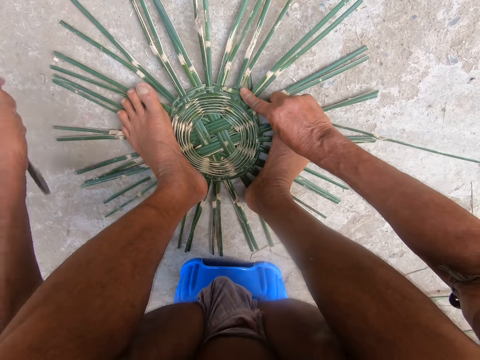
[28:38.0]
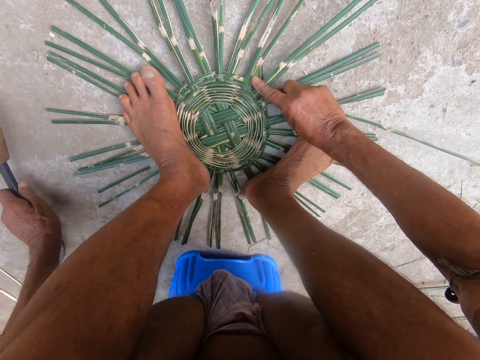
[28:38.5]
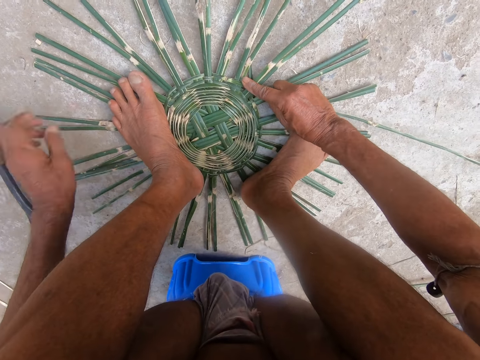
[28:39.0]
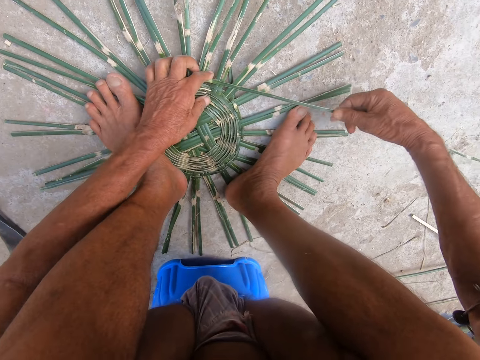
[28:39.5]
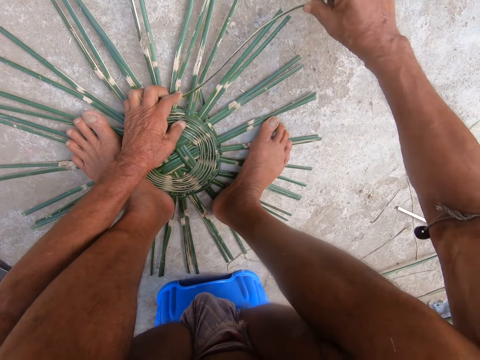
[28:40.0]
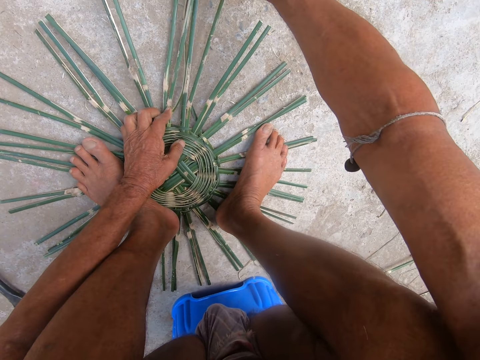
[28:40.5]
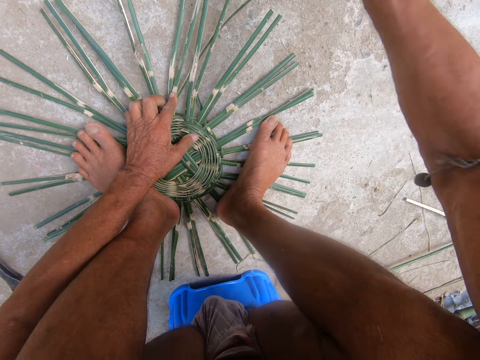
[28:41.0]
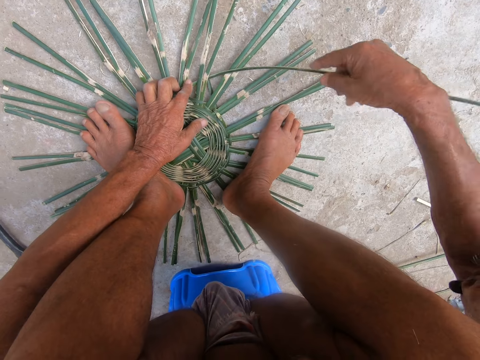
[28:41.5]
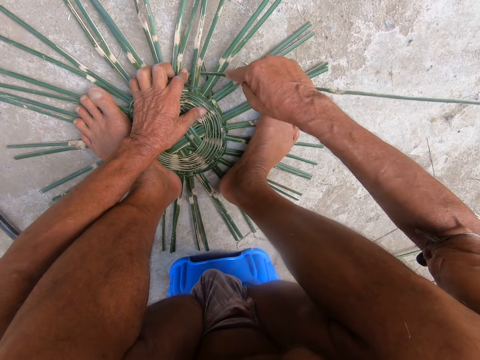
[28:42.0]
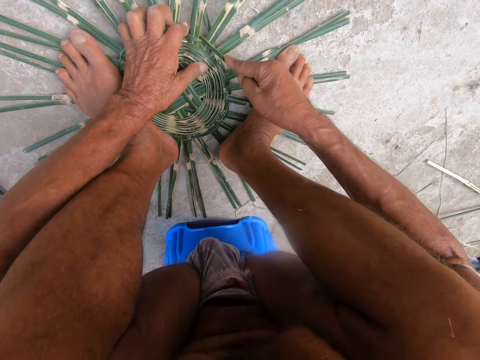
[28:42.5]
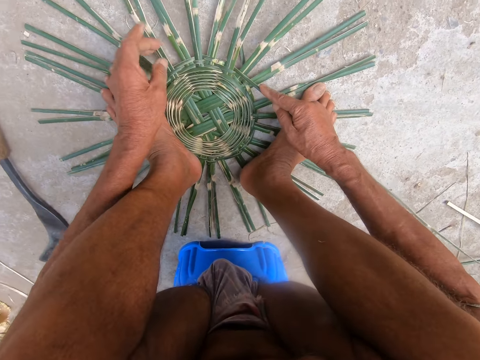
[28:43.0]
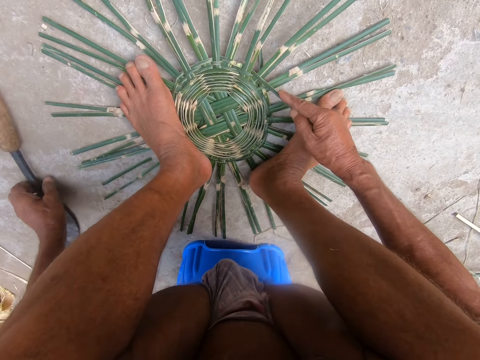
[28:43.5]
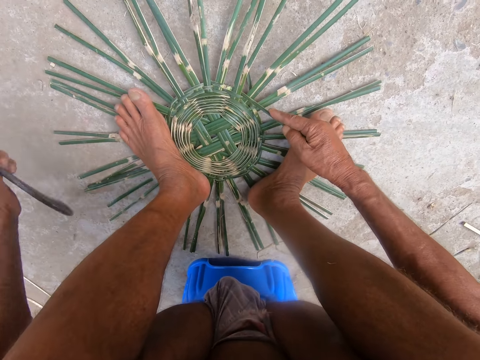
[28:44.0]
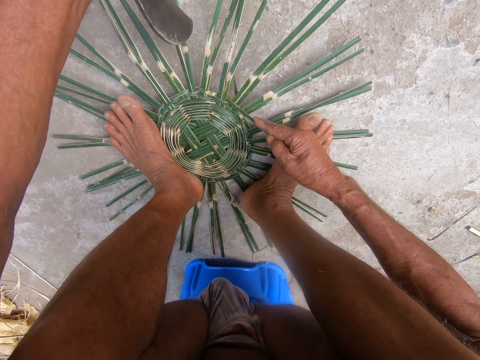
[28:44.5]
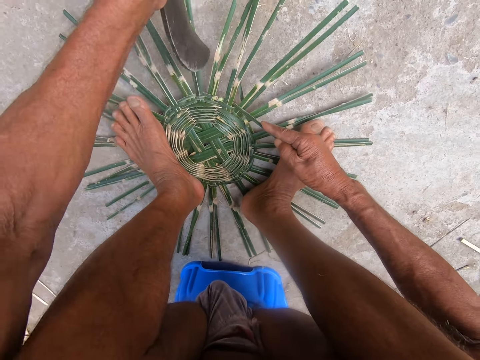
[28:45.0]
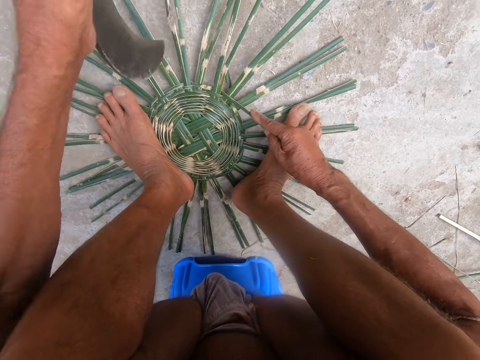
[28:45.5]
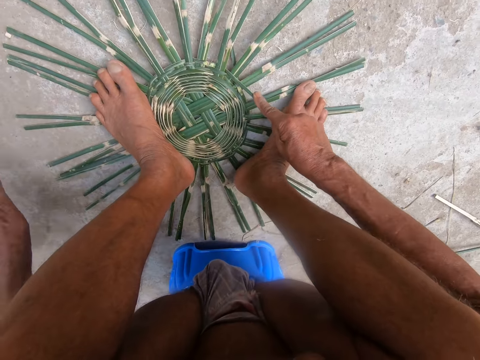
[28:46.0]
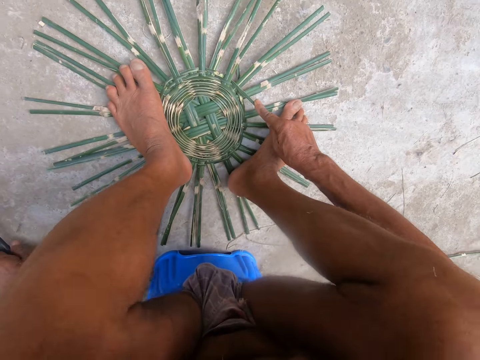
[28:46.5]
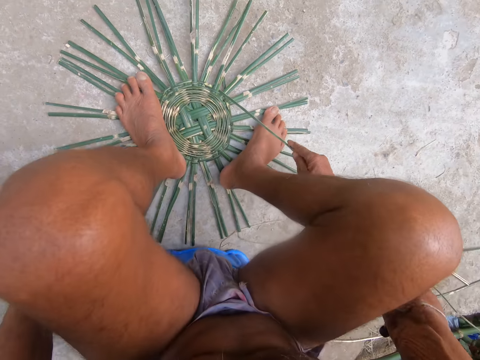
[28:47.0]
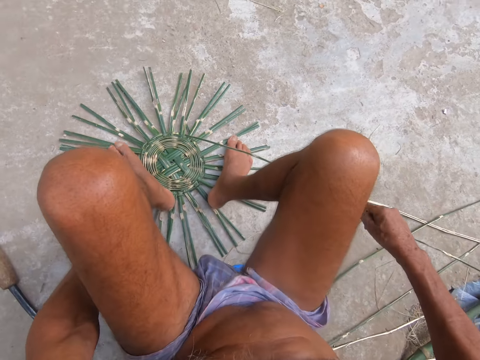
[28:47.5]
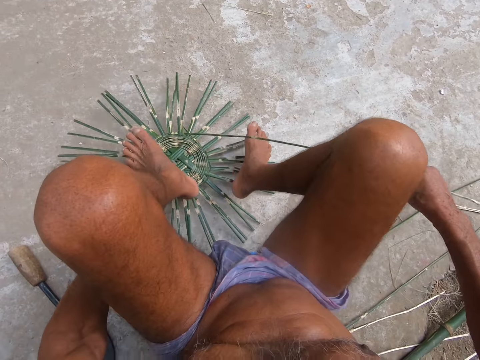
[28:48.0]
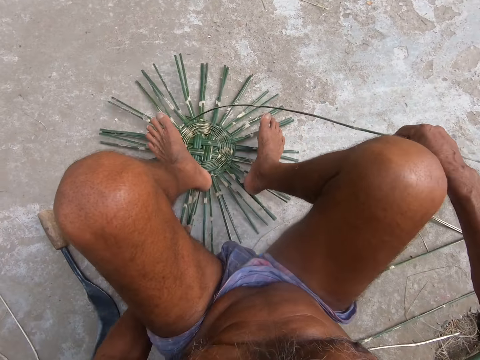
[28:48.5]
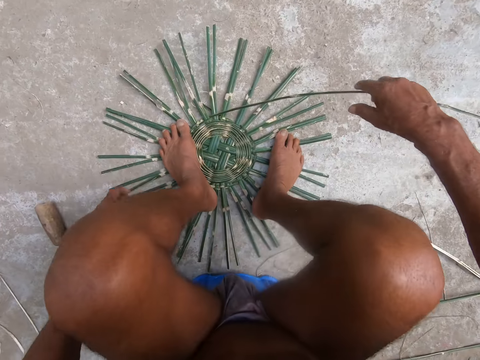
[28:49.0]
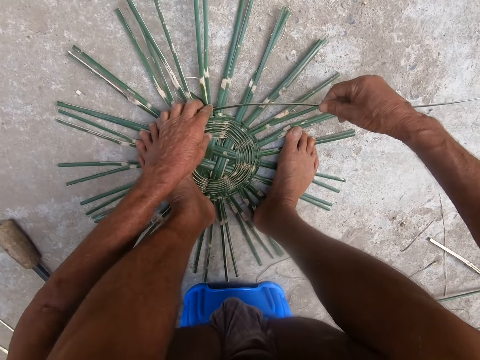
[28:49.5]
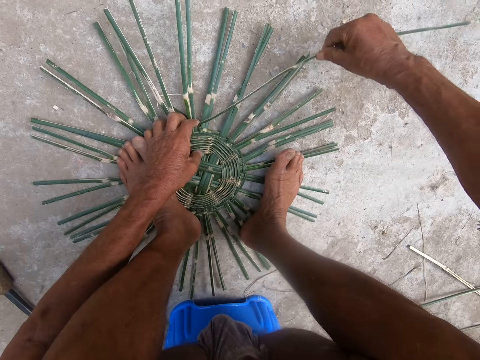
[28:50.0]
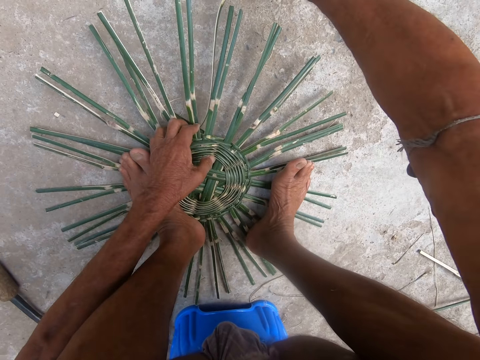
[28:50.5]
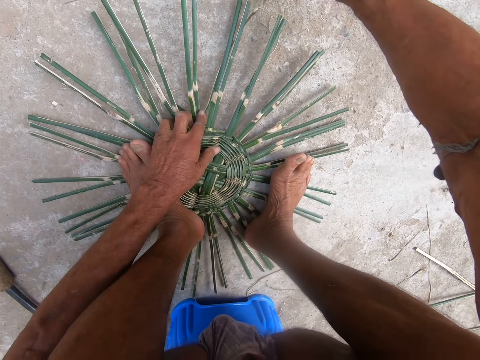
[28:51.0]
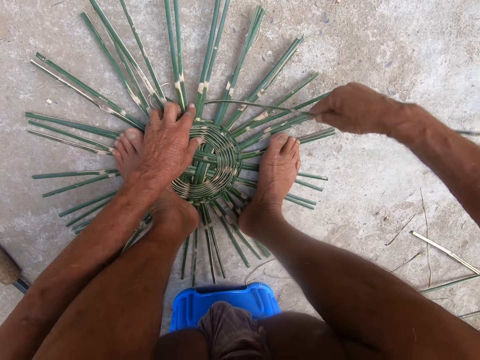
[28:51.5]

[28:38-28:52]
The camera wearer drops the sickle on the floor with his left hand. He weaves the basket with both hands. He picks the sickle from the floor with his left hand. He hits the basket using the sickle in his left hand. He drops the sickle on the floor with his left hand. He adjusts the basket with the left hand on the floor. He weaves the basket with both hands.

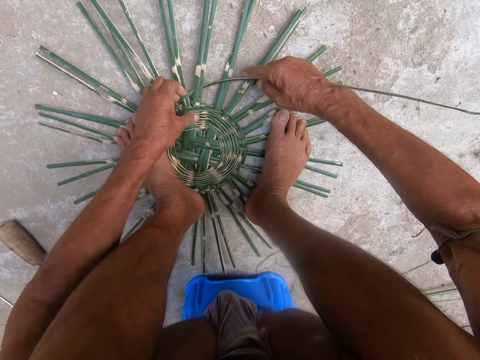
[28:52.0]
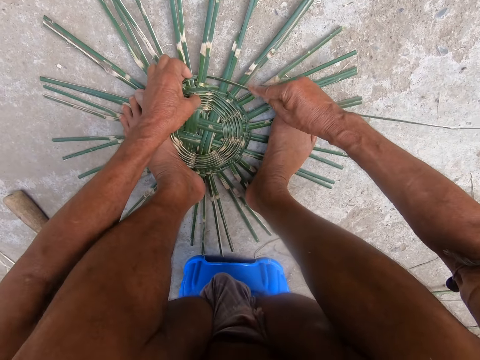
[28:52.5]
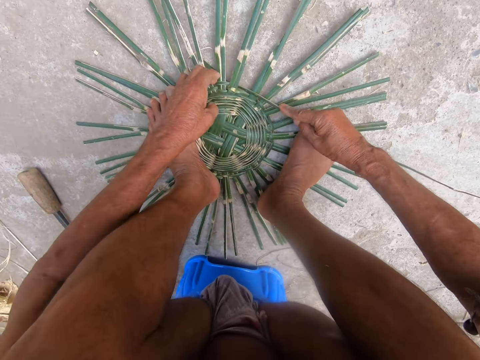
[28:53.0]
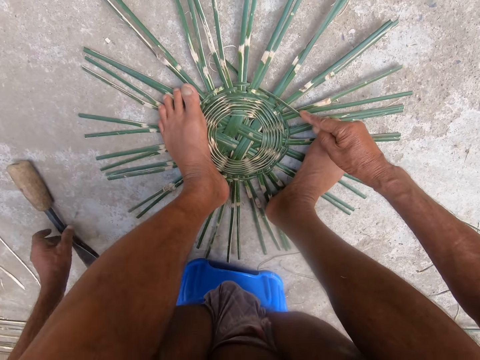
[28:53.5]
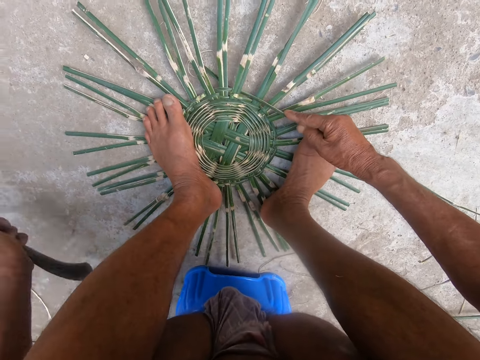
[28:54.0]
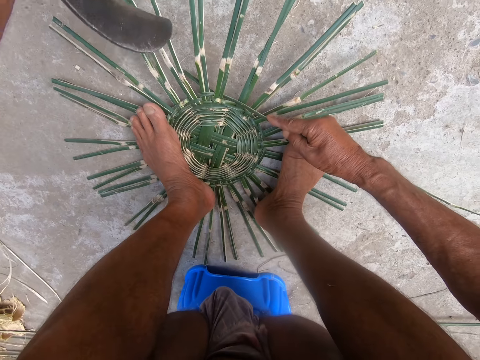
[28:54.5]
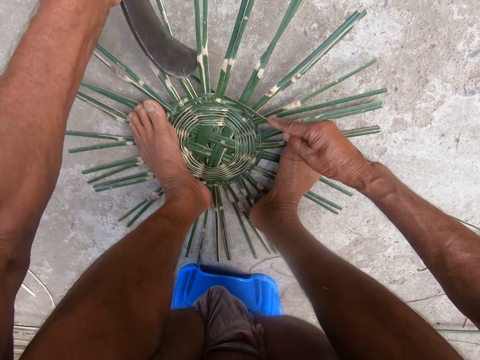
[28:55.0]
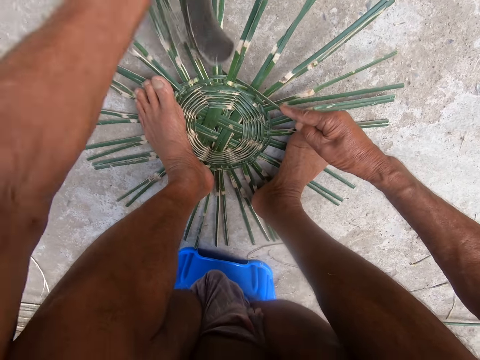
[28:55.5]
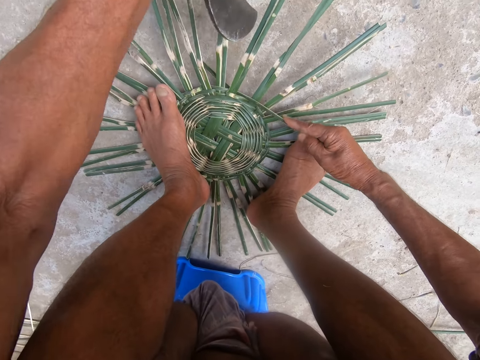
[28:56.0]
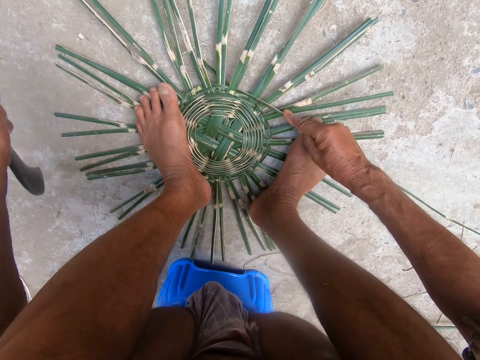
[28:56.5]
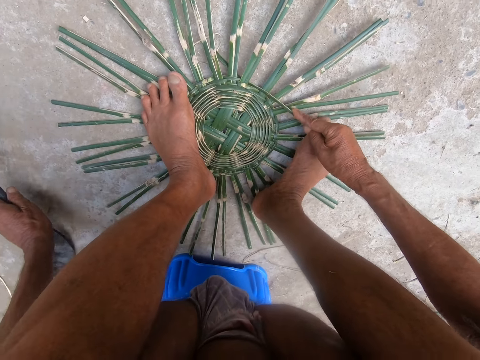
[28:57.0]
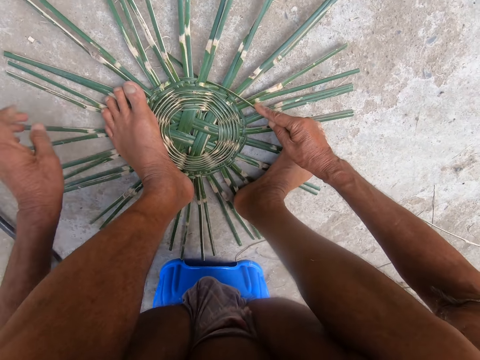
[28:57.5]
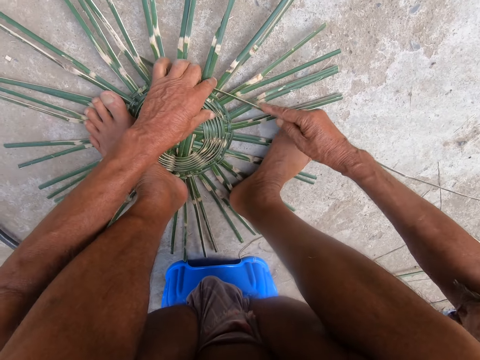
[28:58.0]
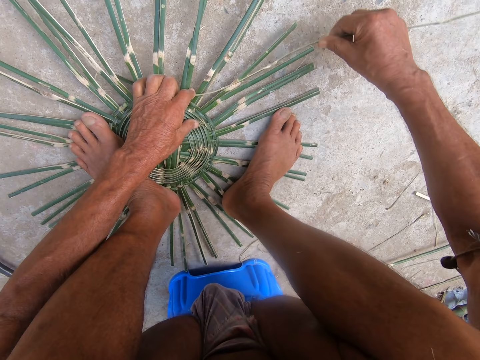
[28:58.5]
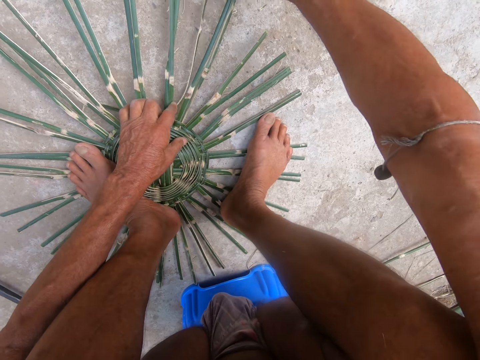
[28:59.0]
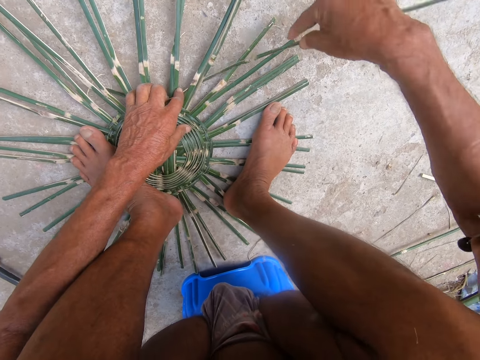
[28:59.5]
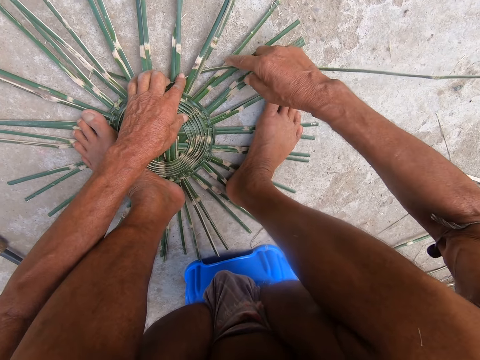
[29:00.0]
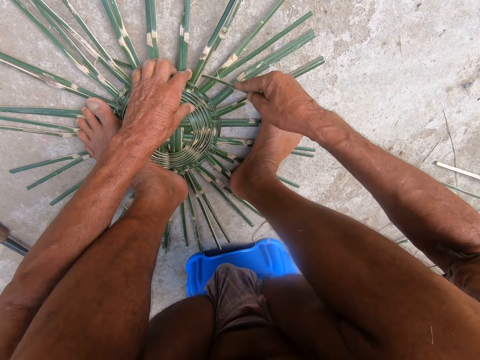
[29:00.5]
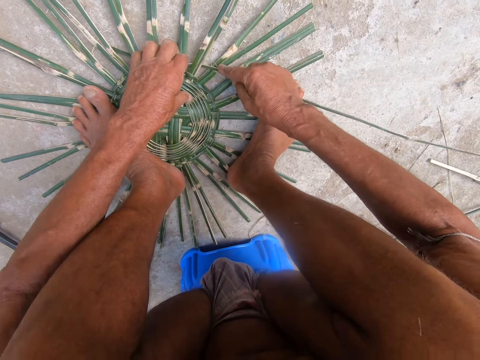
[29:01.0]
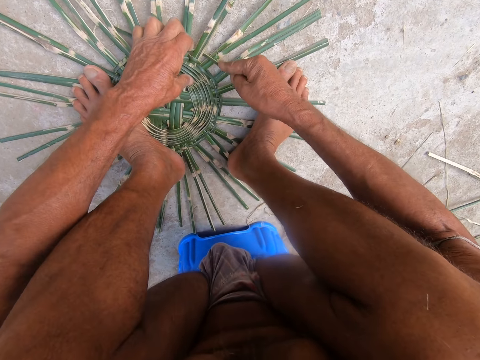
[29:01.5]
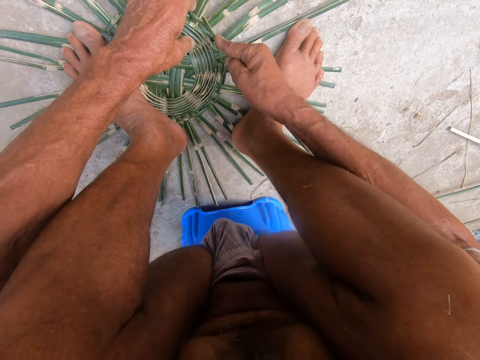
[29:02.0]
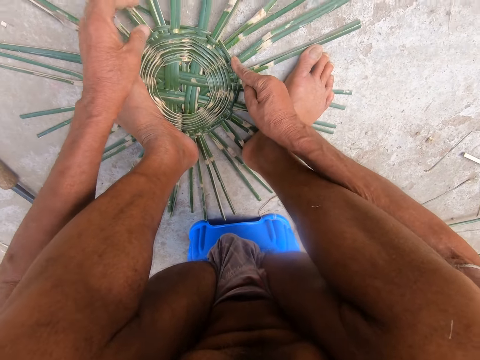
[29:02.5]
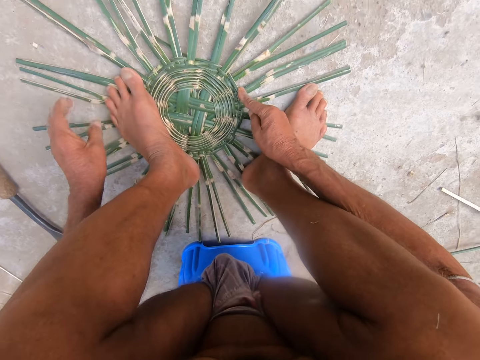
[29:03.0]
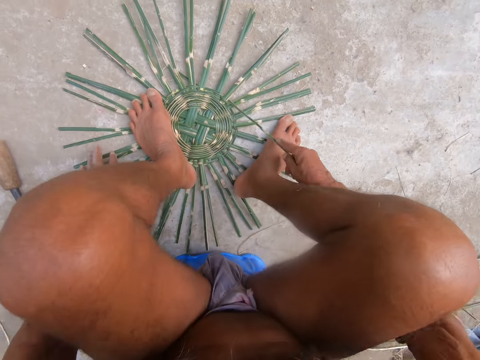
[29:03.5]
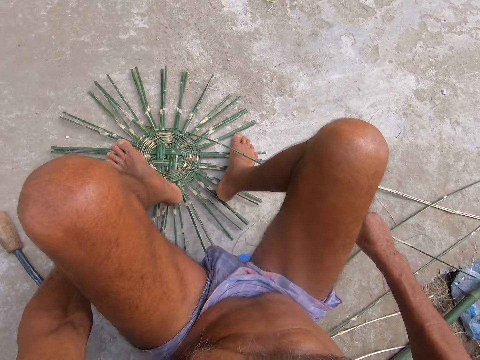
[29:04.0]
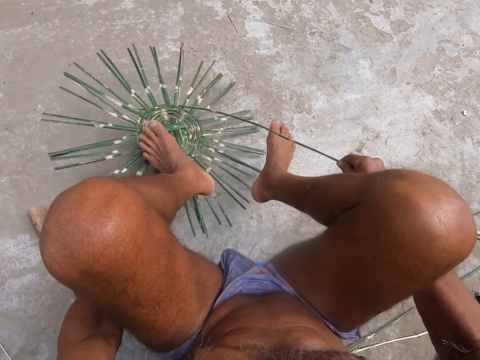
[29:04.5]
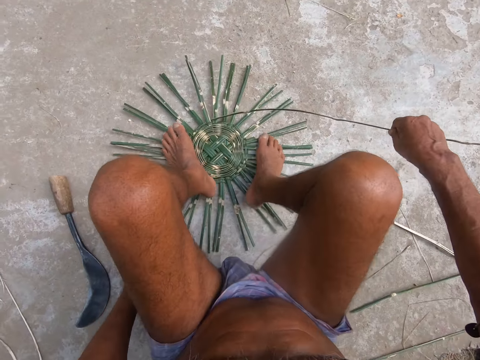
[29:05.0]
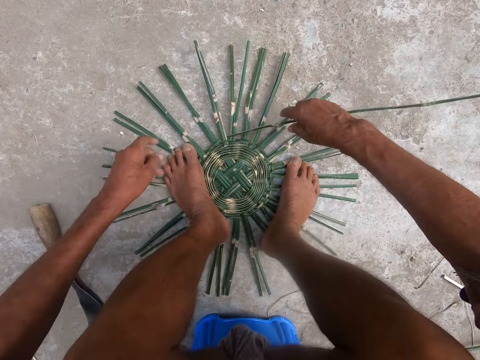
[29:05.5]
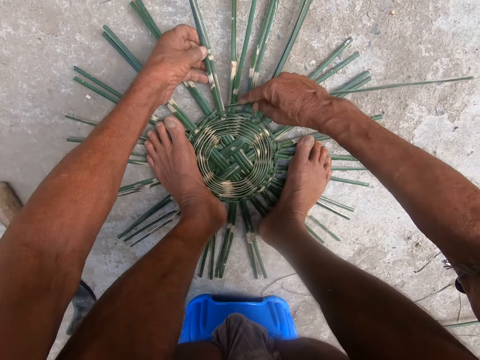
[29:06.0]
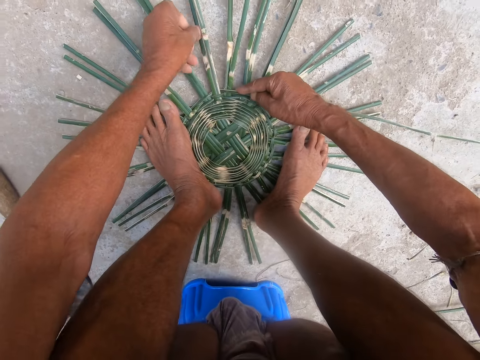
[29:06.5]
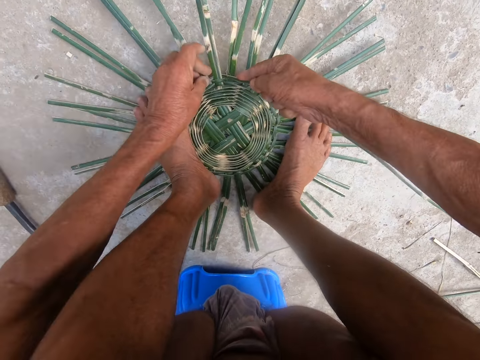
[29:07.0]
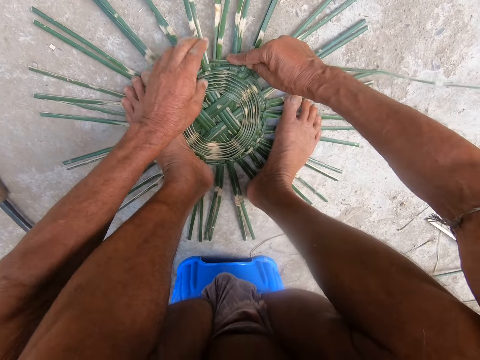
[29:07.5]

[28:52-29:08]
The camera wearer picks the sickle from the floor with his left hand. He hits the basket using the sickle in his left hand. He drops the sickle on the floor with his left hand. He weaves the basket with both hands. He adjusts the basket with the left hand on the floor. He weaves the basket with both hands.
